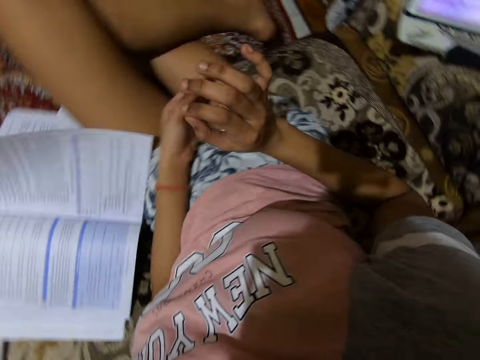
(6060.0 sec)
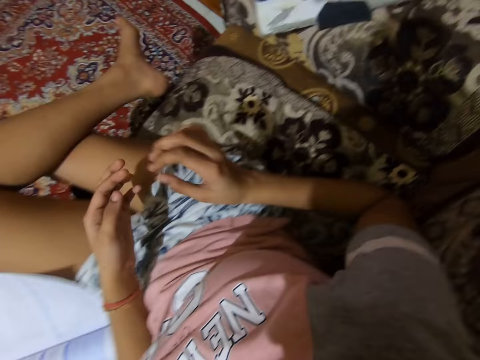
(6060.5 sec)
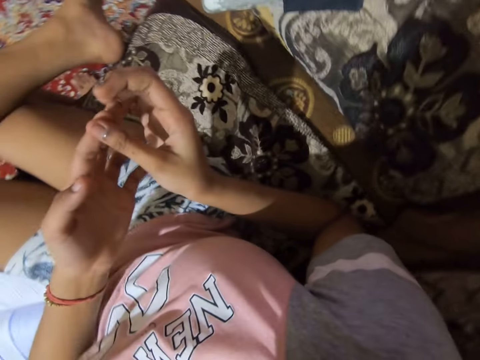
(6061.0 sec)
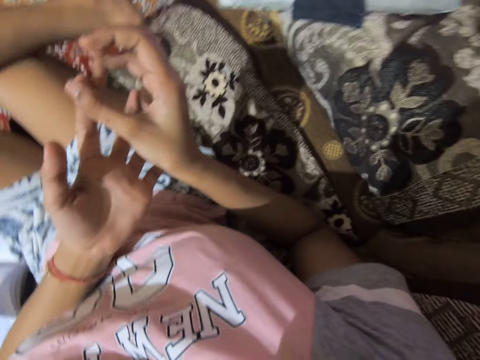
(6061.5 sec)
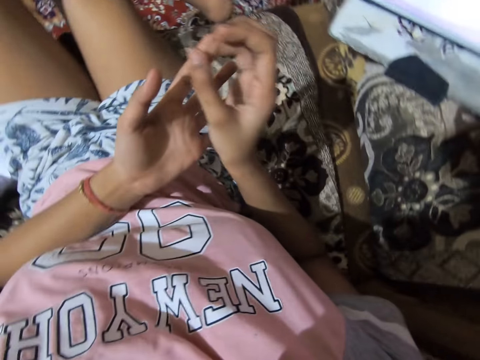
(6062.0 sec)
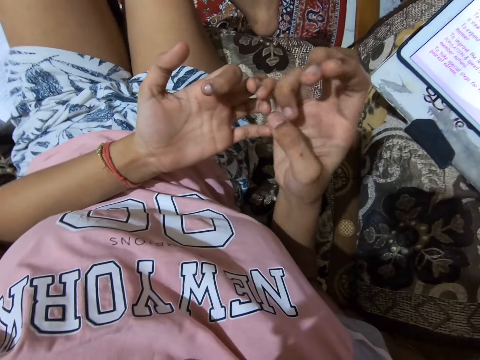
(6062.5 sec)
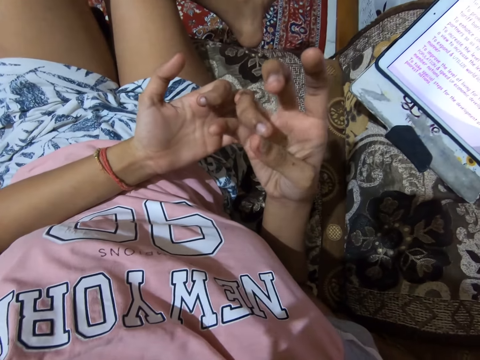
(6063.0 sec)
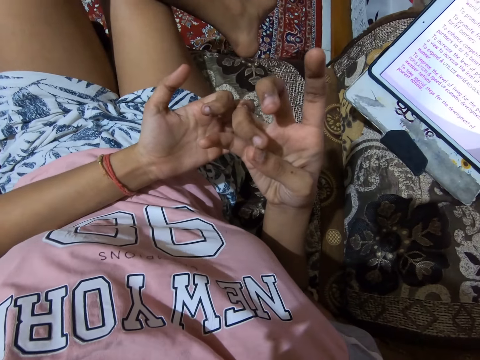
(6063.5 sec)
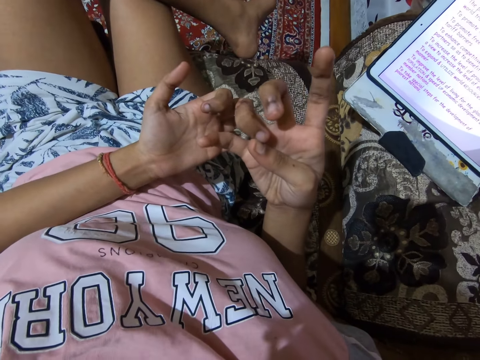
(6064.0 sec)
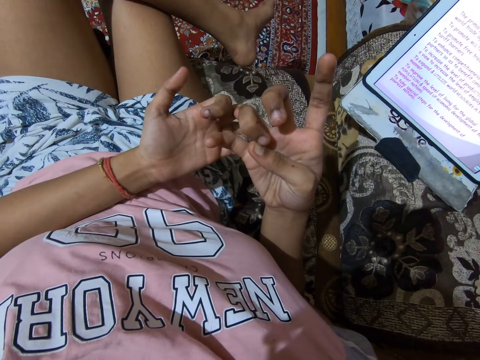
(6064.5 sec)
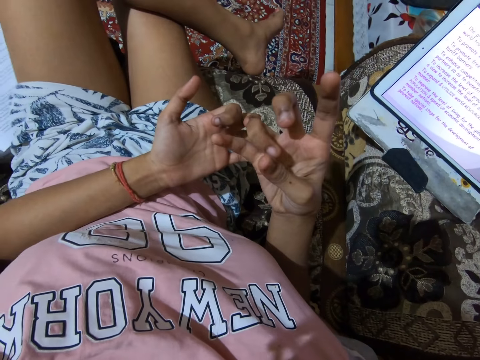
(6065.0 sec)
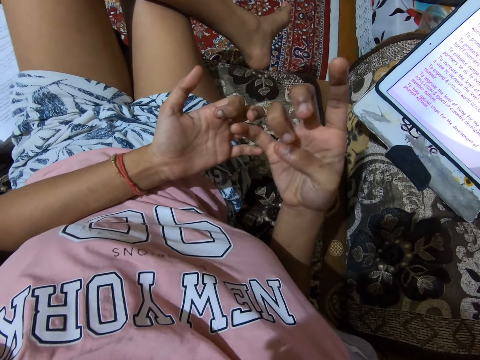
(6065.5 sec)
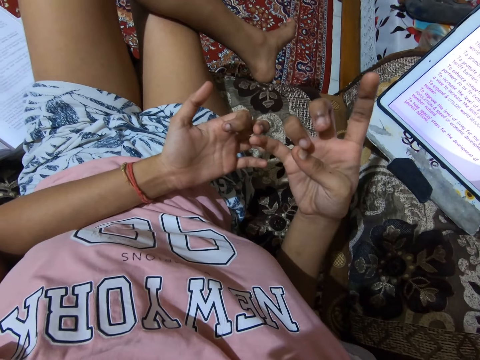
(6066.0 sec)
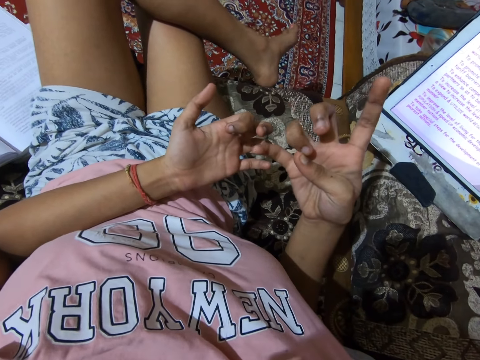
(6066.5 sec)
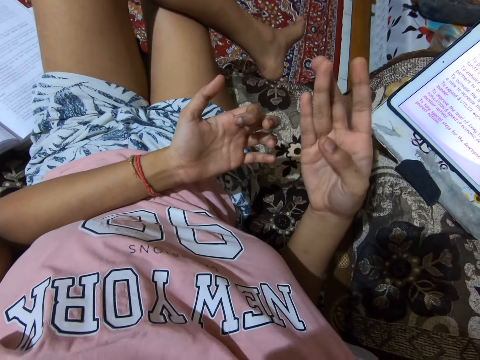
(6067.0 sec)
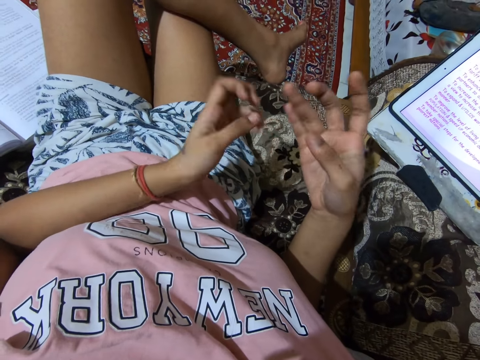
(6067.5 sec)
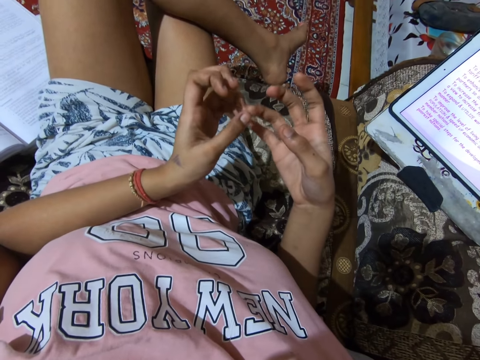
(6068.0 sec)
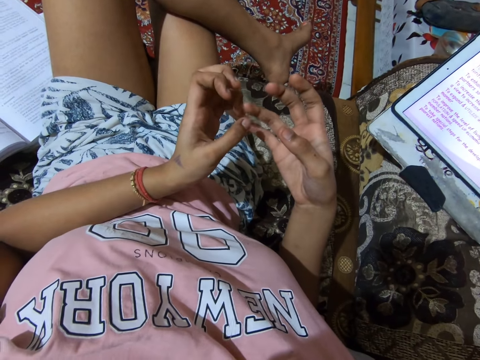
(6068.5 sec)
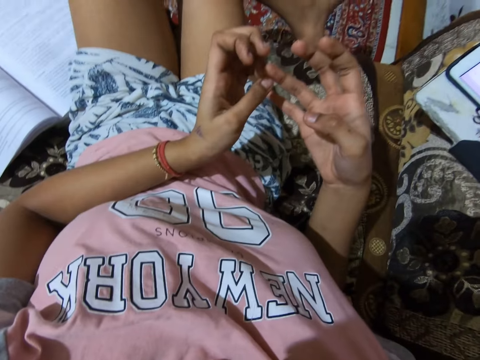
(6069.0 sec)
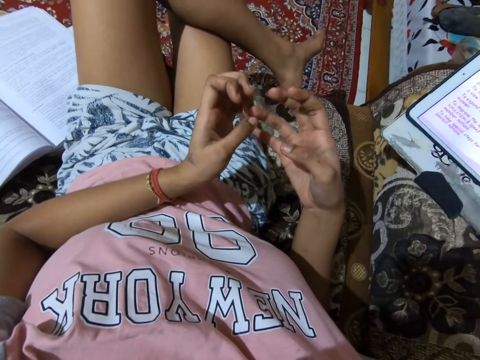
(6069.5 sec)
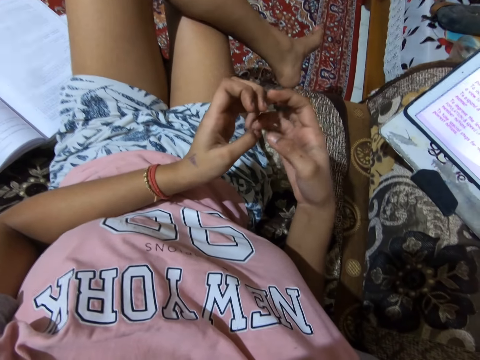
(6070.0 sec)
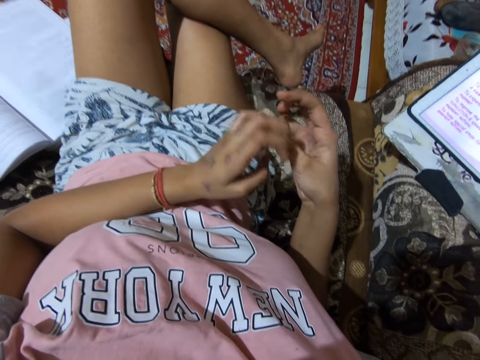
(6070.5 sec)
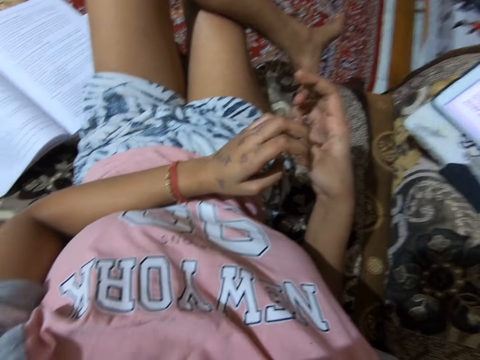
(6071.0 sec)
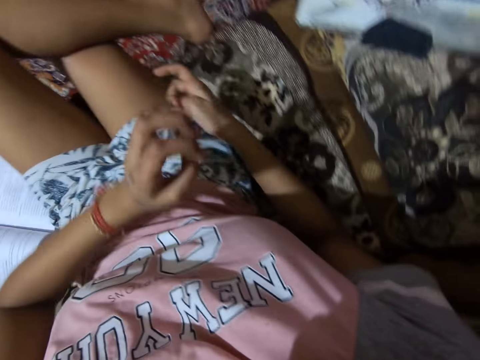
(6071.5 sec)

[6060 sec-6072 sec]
The camera wearer gesticulates with both hands. She demonstrates with her fingers.

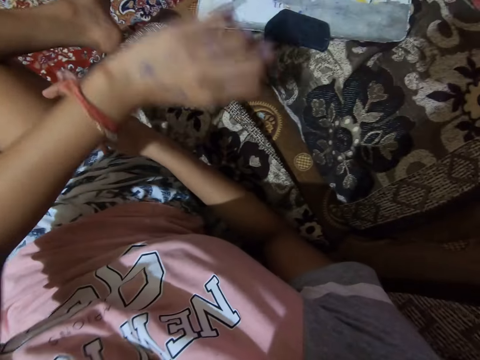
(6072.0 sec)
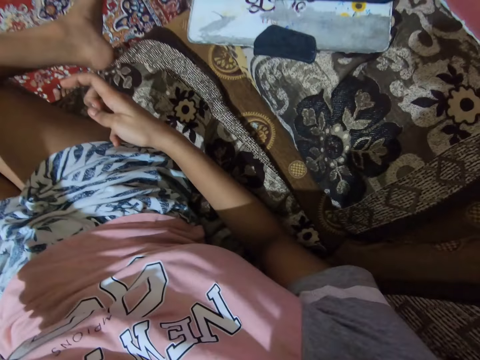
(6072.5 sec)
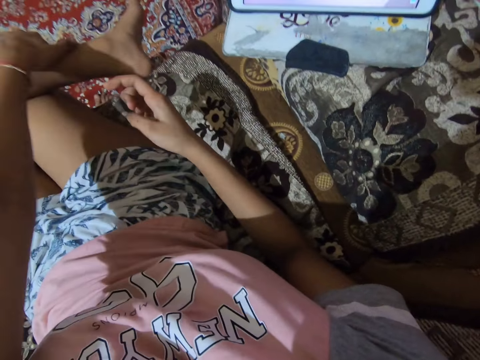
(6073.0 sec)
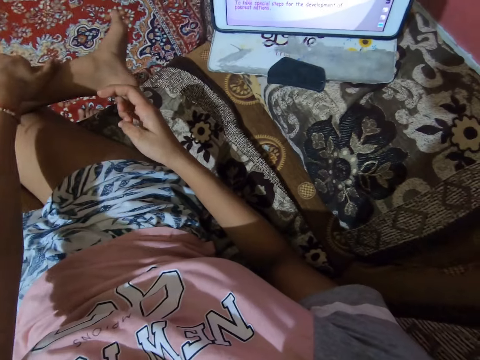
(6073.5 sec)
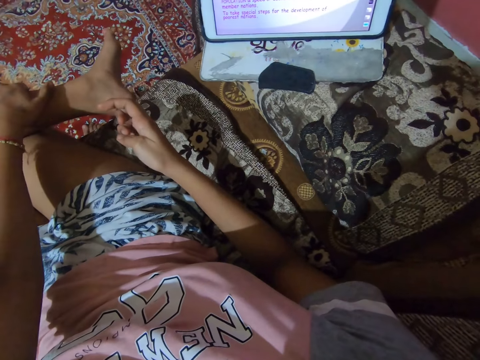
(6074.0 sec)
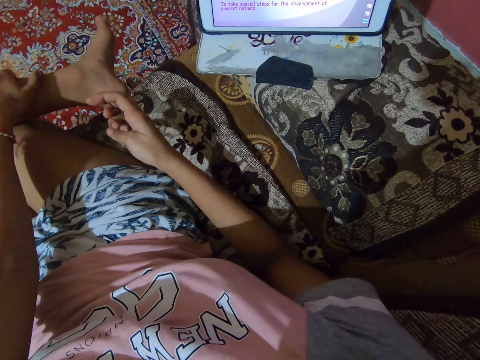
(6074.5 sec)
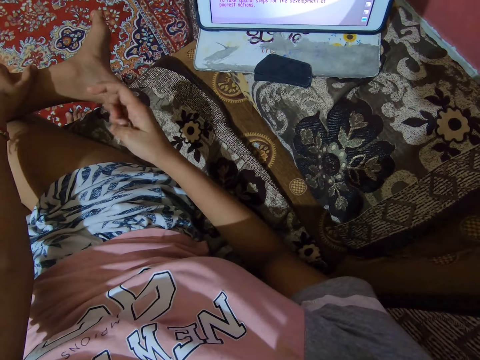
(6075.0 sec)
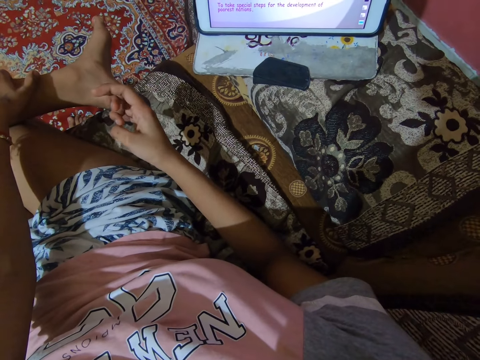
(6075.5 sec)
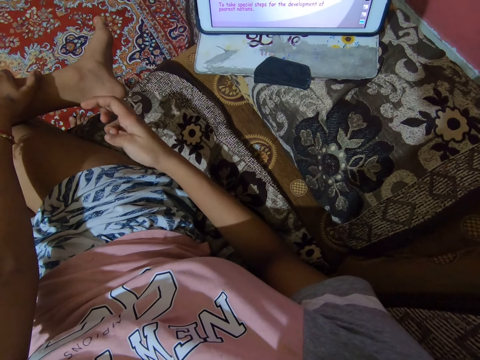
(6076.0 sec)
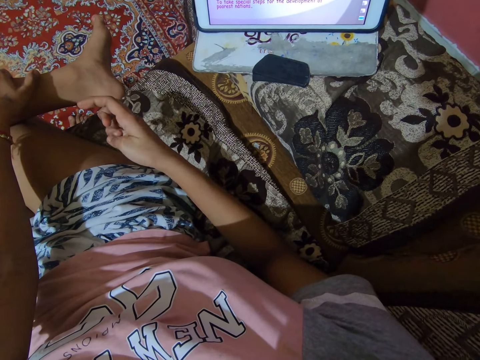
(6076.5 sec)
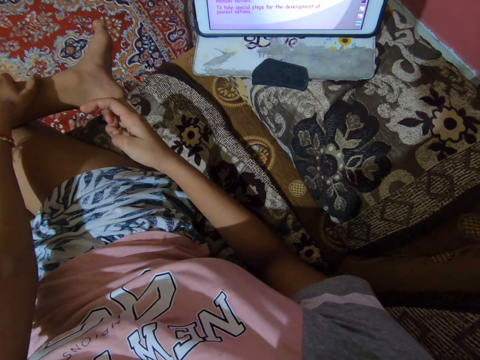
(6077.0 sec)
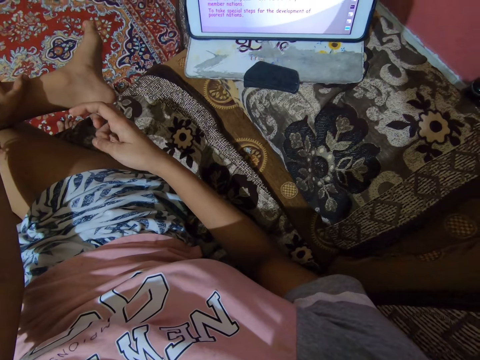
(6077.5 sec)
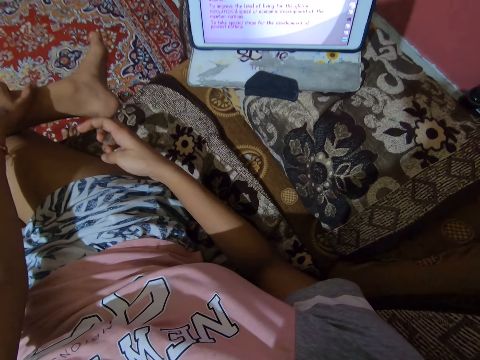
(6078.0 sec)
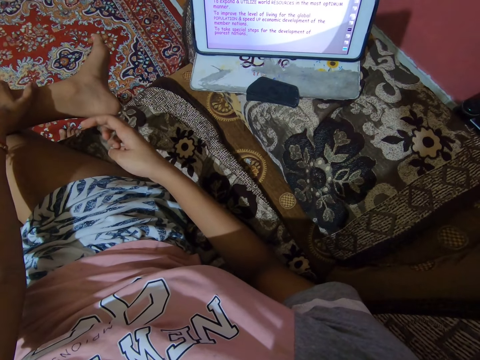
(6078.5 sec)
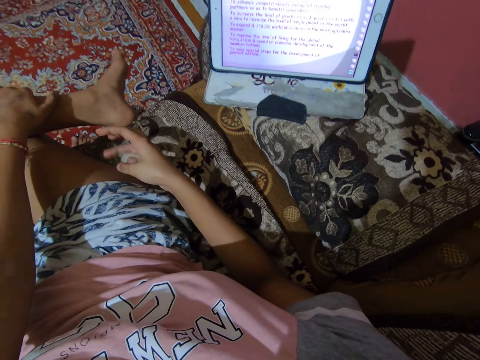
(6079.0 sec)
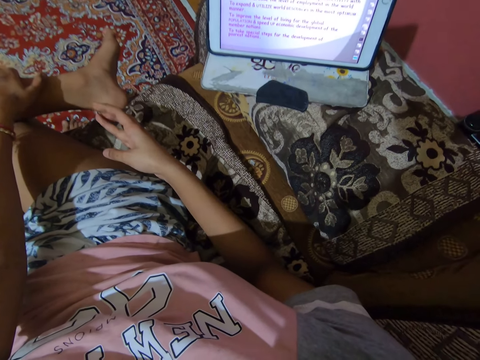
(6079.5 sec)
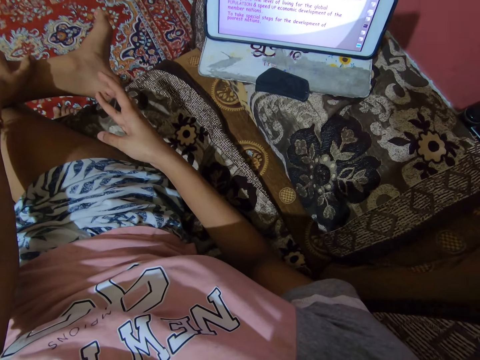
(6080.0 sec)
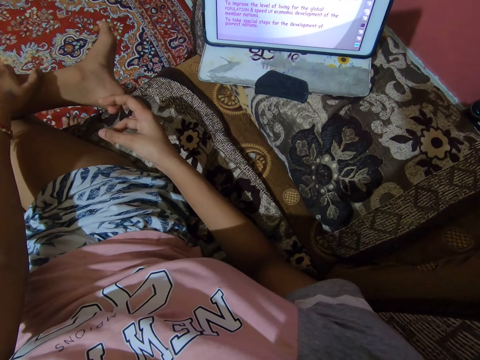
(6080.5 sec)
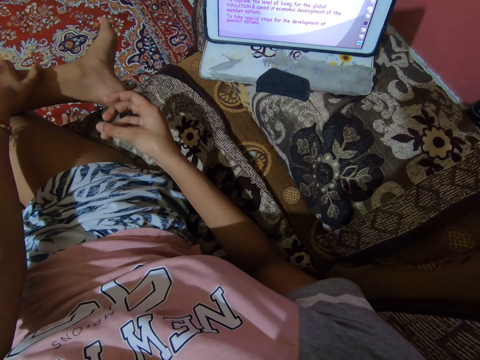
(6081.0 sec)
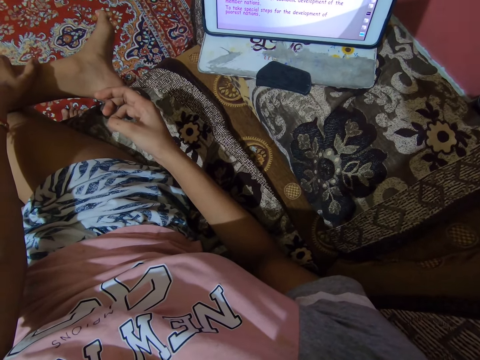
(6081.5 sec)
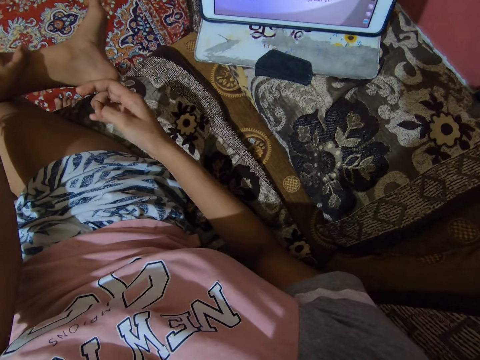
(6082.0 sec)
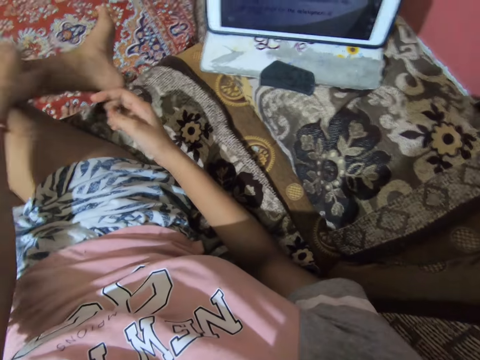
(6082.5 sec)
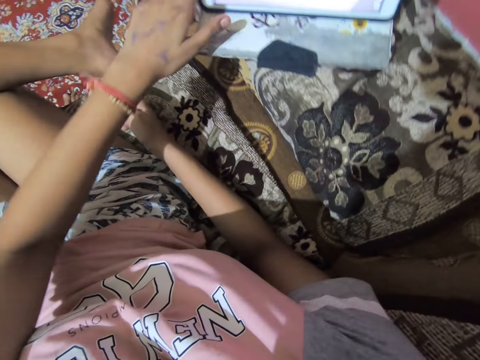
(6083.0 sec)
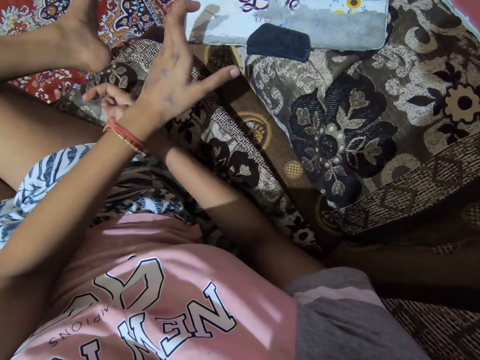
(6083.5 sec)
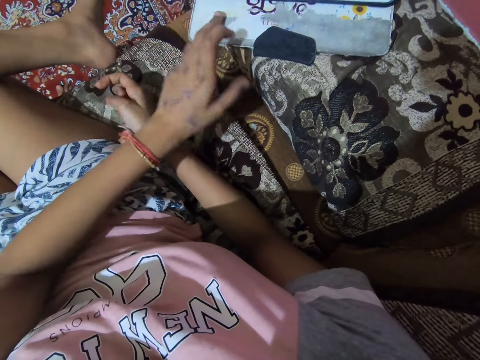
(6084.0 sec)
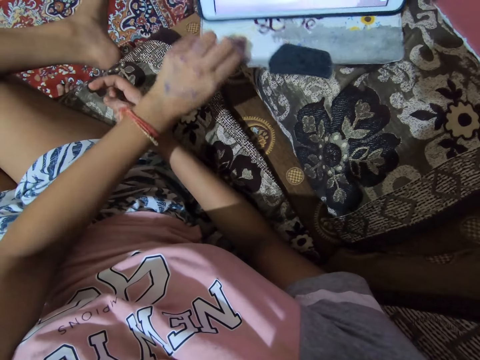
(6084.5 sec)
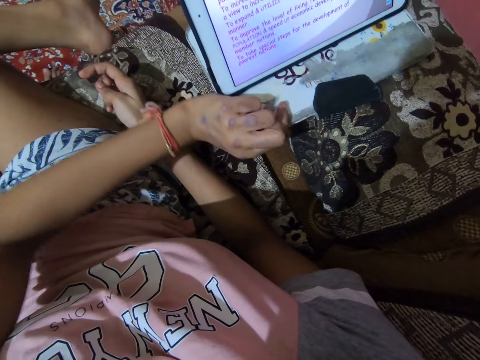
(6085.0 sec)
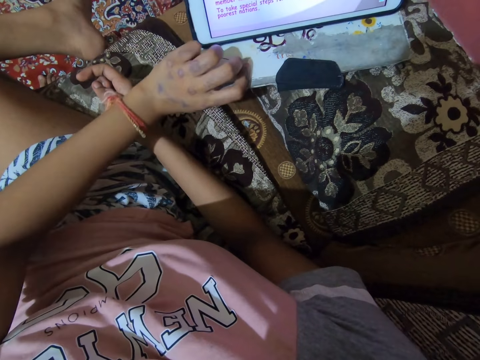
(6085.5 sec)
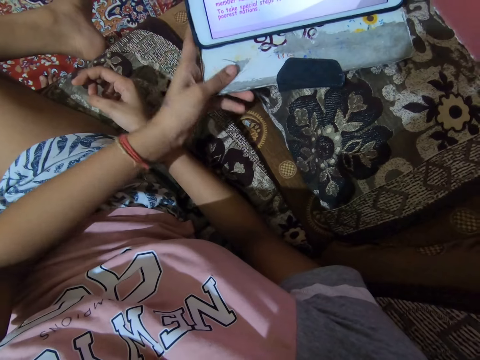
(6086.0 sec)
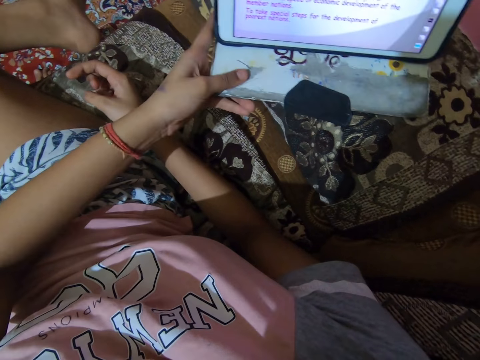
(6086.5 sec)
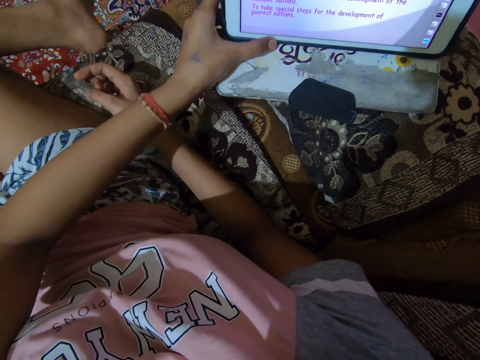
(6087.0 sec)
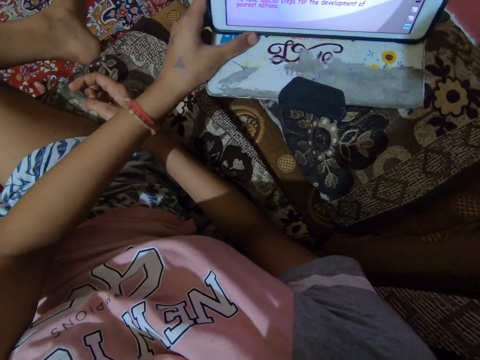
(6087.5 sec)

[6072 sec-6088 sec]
The camera wearer places her left hand on her leg. She gesticulates with her right fingers. She reads from the tablet. She removes her left hand from her leg. She operates the tablet on the couch with her left hand. She touches the tablet. She adjusts the tablet on the couch with her left hand.
